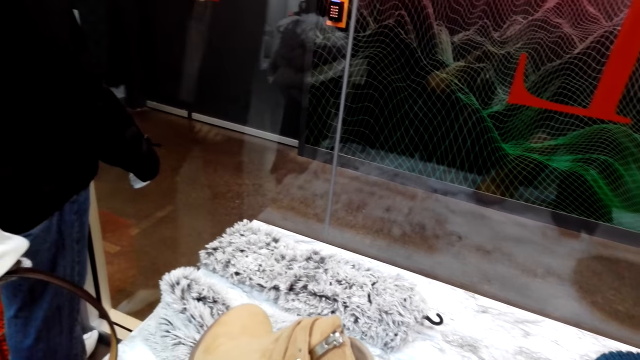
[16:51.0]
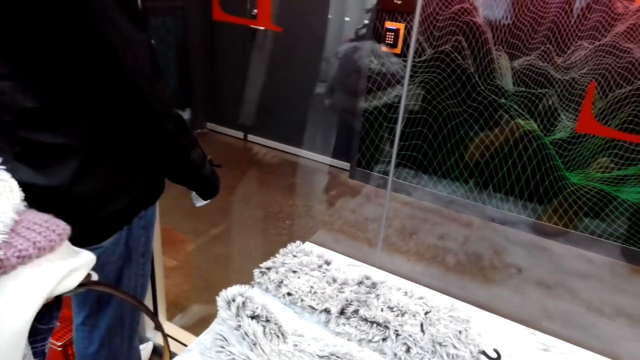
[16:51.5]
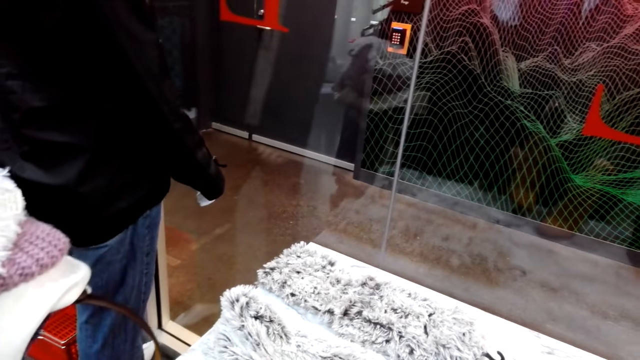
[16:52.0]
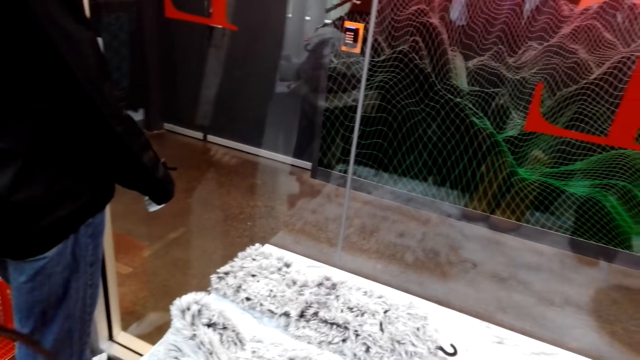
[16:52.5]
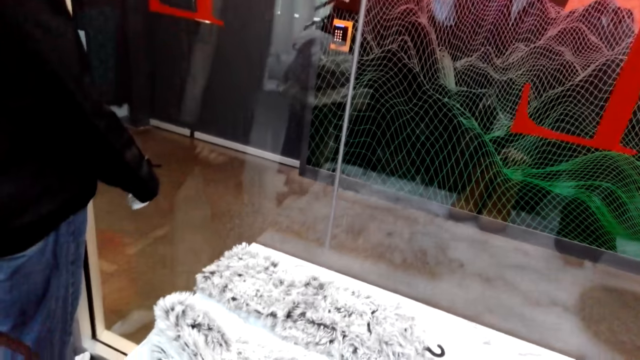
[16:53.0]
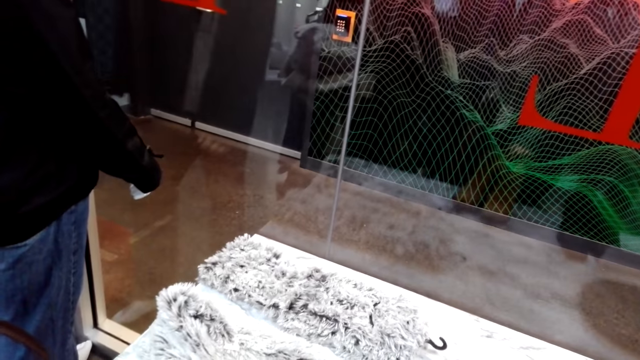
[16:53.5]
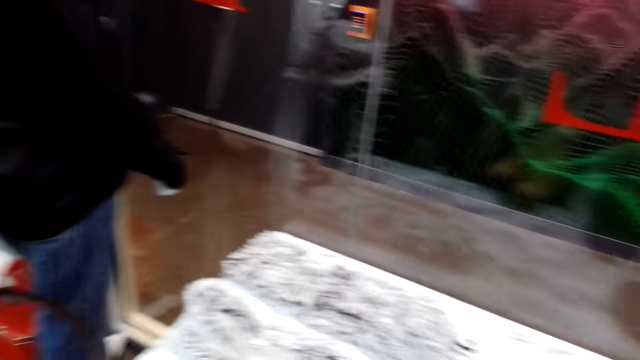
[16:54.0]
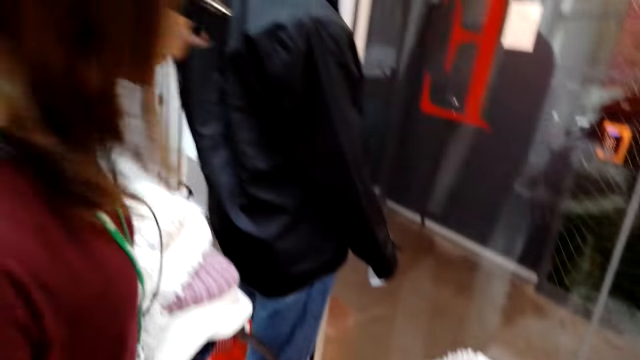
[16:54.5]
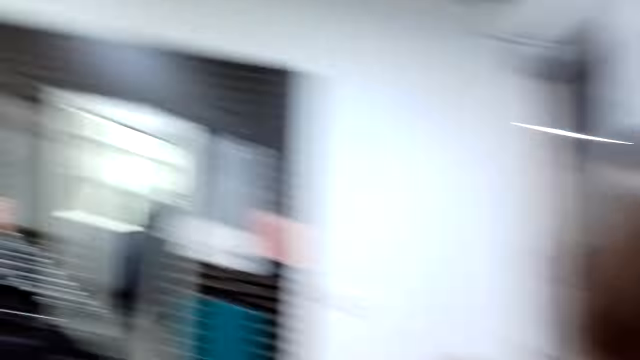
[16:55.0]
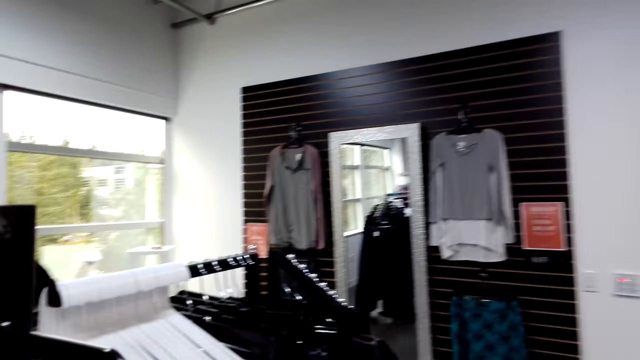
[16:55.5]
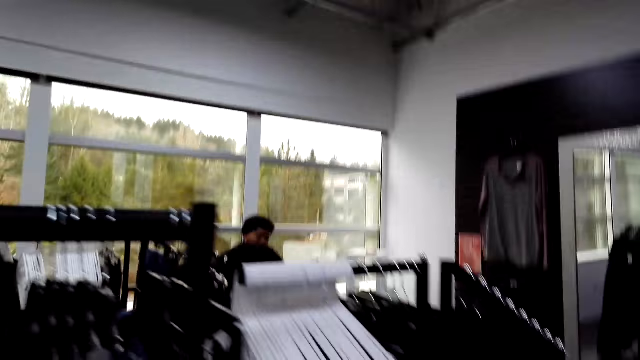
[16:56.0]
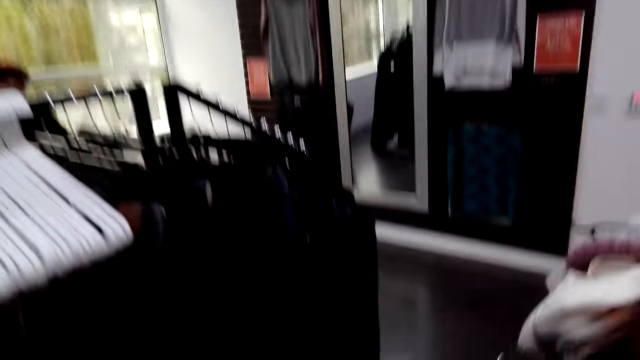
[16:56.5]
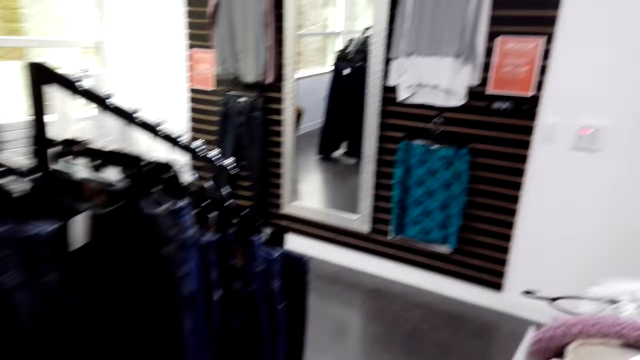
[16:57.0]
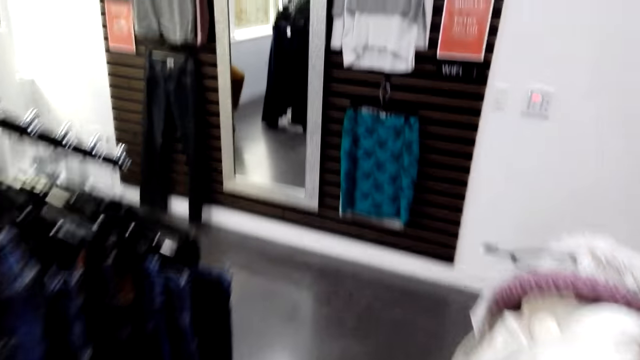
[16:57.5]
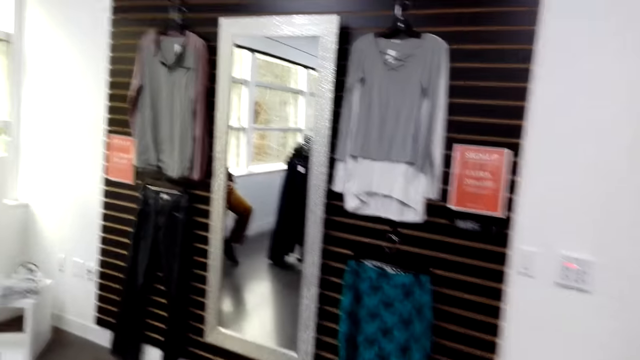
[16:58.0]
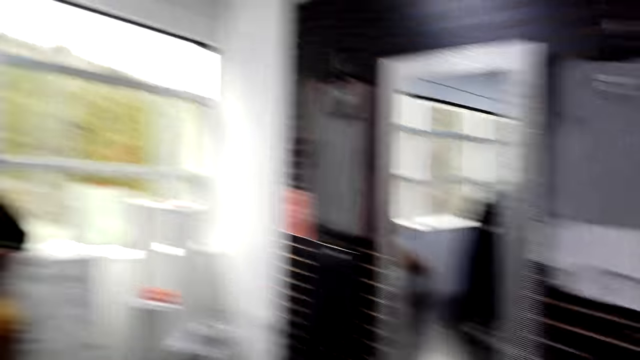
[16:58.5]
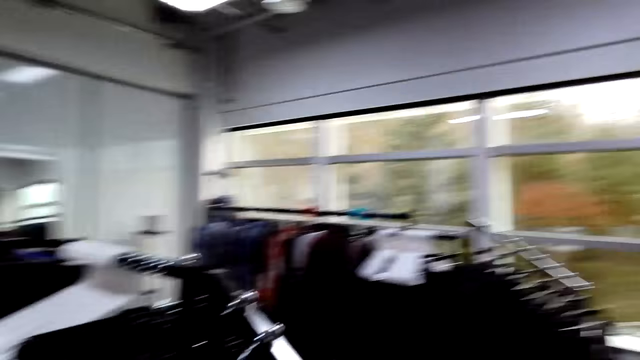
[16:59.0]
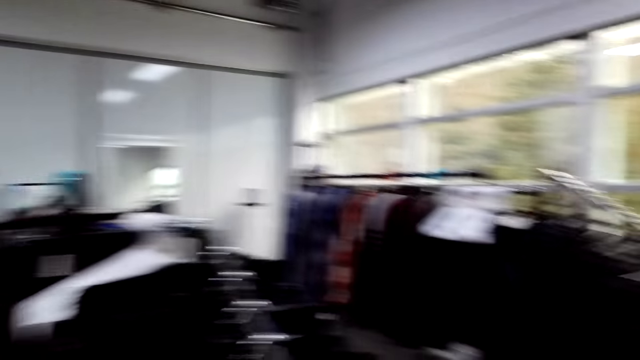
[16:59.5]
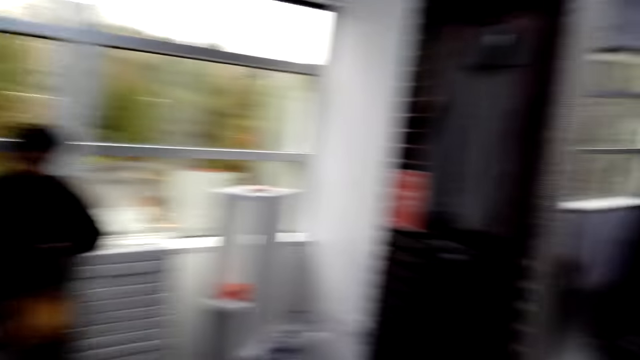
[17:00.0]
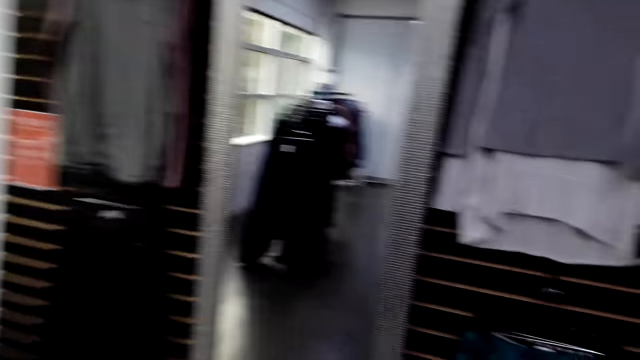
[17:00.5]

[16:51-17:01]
A woman places the boot on the table. A man converses with the colleagues. The camera wearer looks around. Another man speaks to the camera wearer. The camera wearer walks in the clothes store. They look around the clothes store.

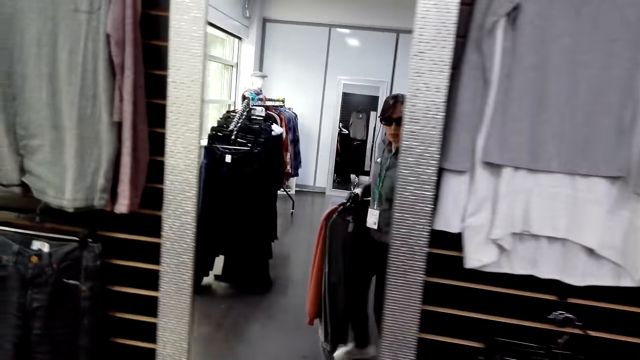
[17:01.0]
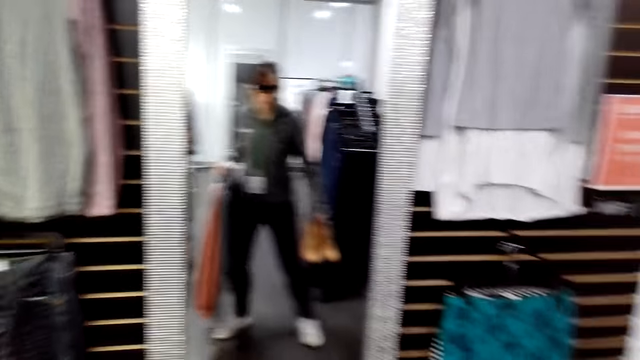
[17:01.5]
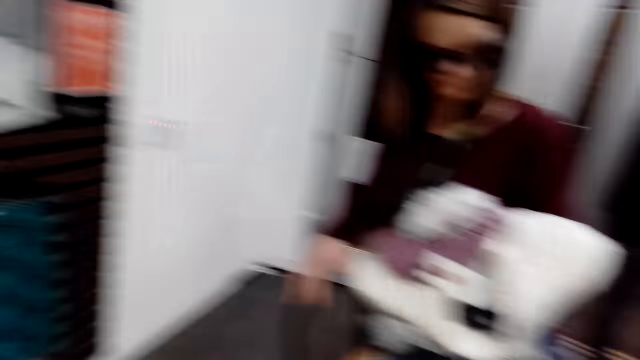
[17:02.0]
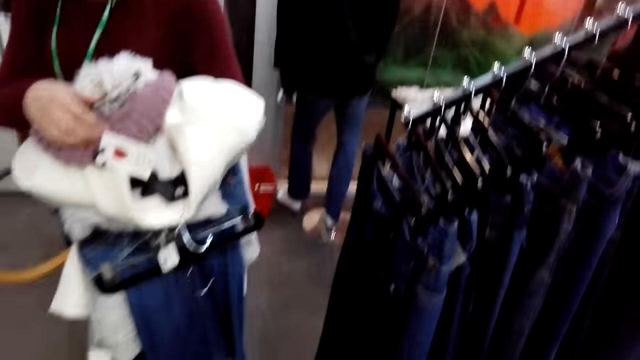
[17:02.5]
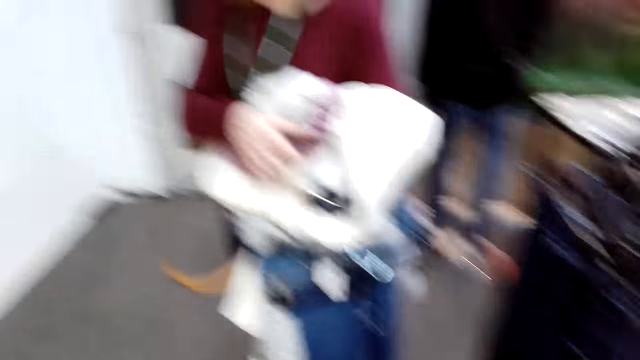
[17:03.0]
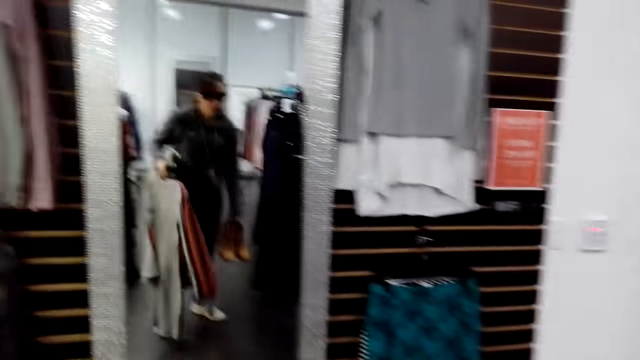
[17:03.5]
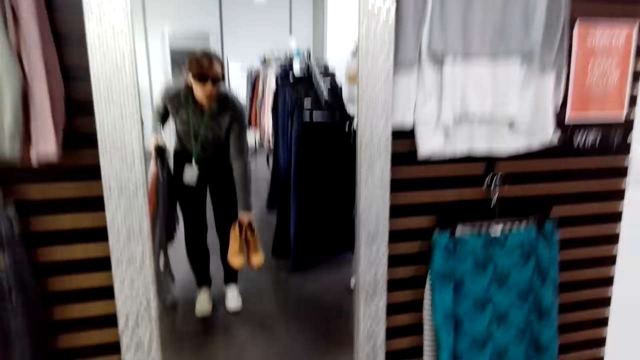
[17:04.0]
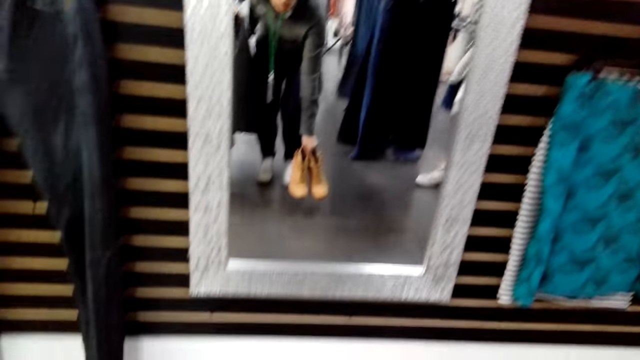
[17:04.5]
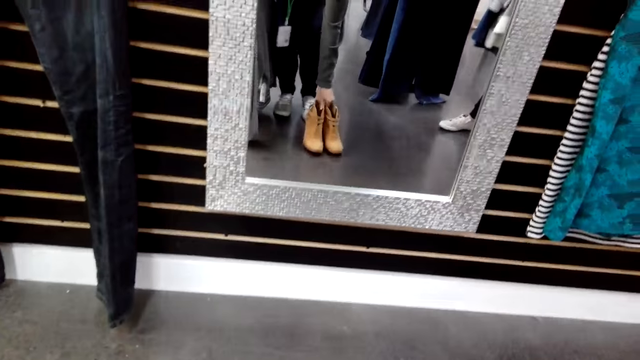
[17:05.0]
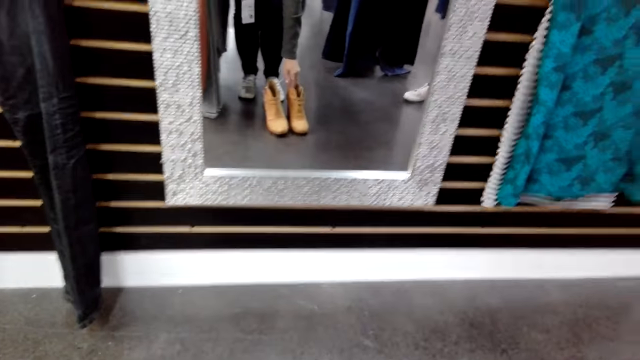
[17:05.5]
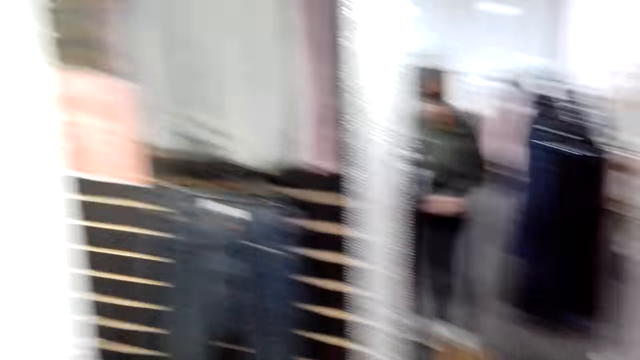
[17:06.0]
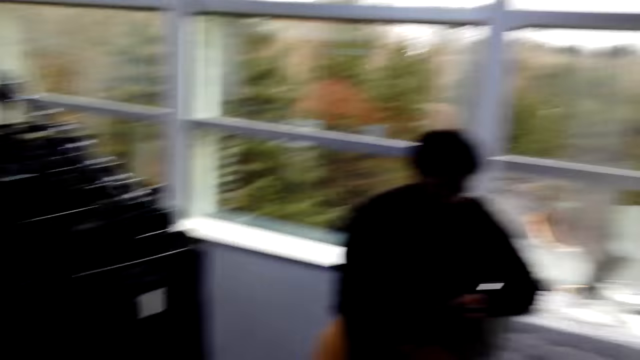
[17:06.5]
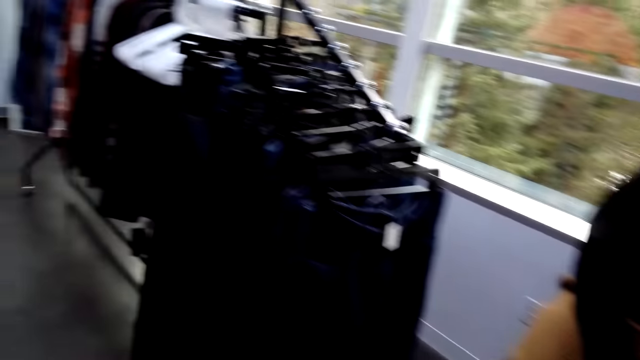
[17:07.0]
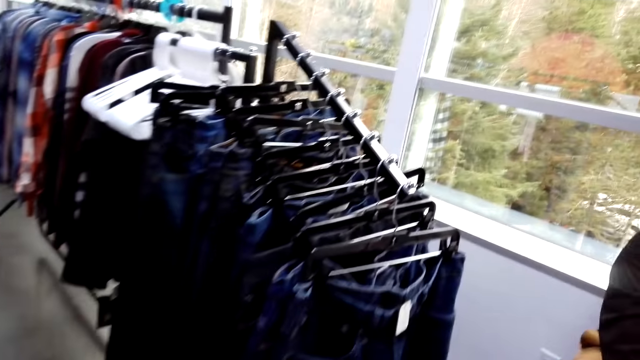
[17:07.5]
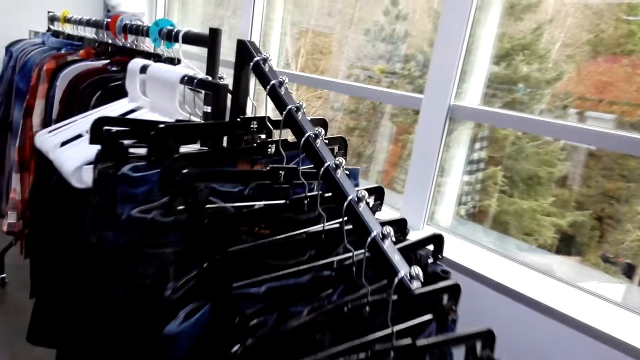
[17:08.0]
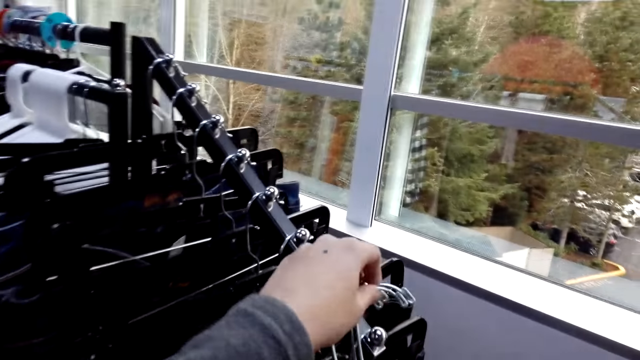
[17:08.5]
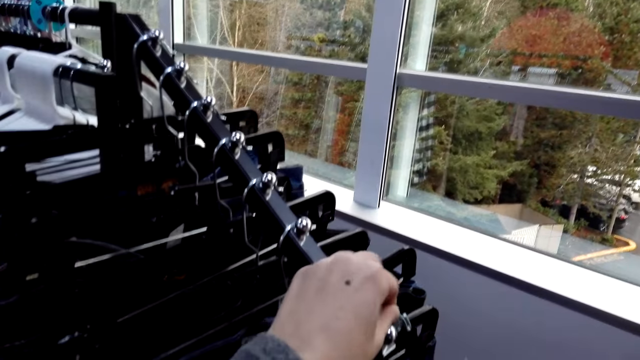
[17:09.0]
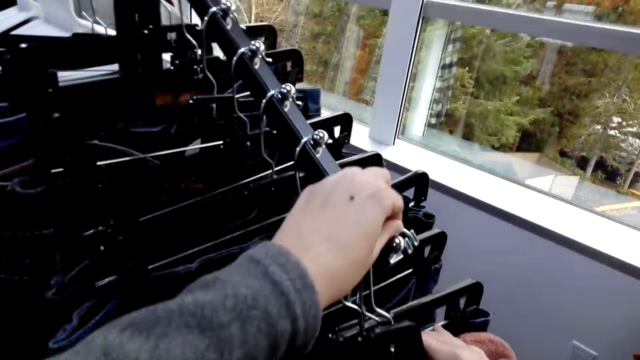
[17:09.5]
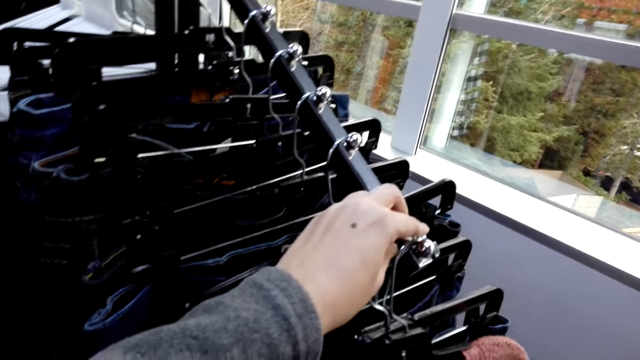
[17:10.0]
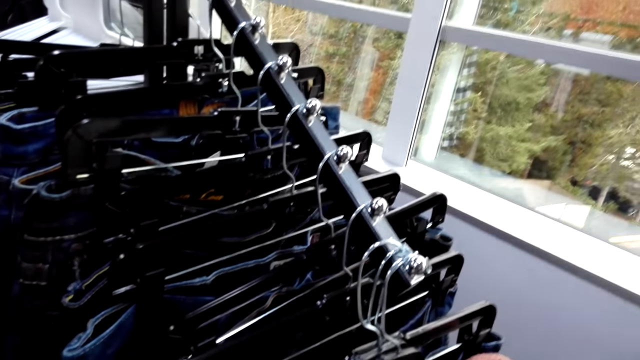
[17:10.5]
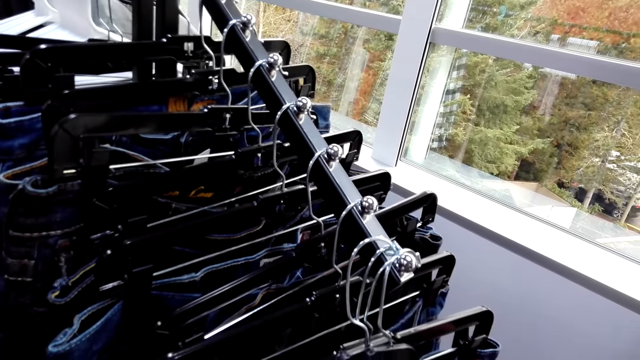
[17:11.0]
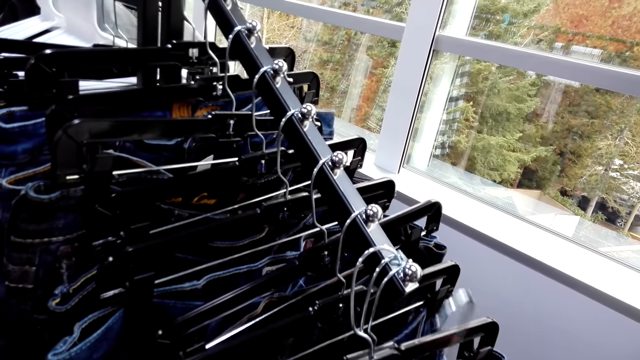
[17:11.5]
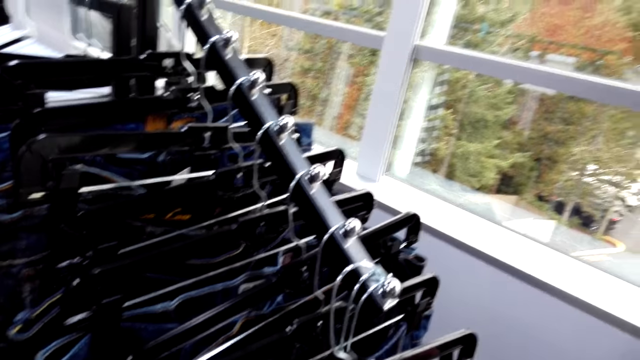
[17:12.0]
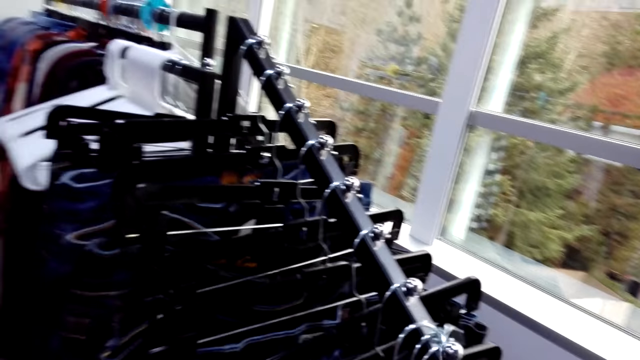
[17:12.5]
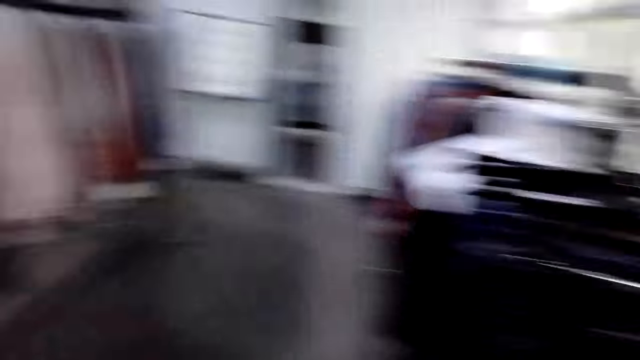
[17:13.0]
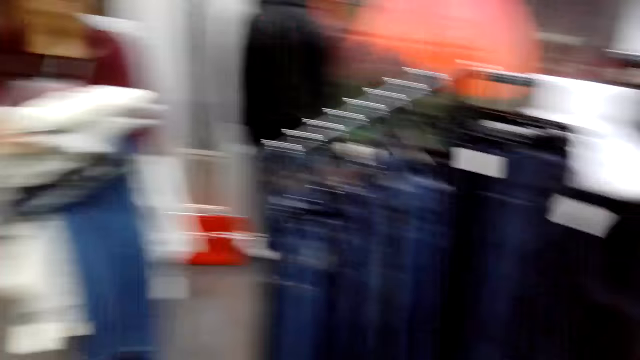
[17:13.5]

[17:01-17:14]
The camera wearer looks at herself in the mirror. She looks at a woman. The woman carries clothes. The camera wearer places the boots in front of the mirror. She looks around the clothes store and walks in the clothes store. She hangs a trouser. She removes the hanger from the rack stock. She removes the jeans on the hanger from the rack stock. She walks in the store.
